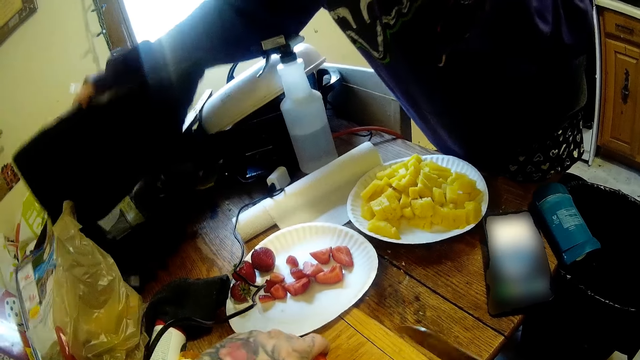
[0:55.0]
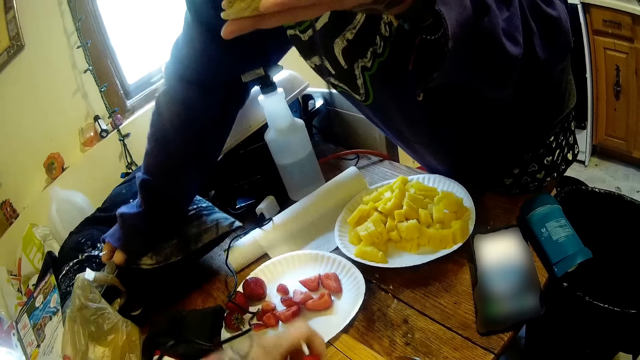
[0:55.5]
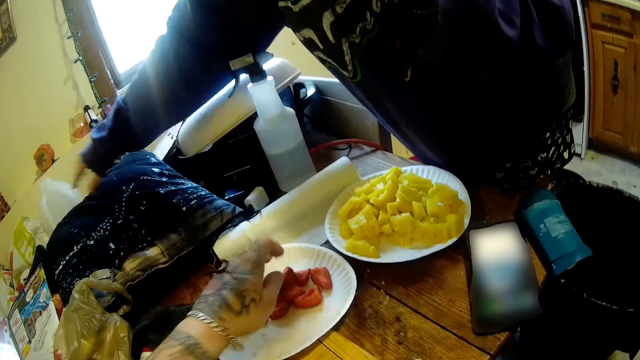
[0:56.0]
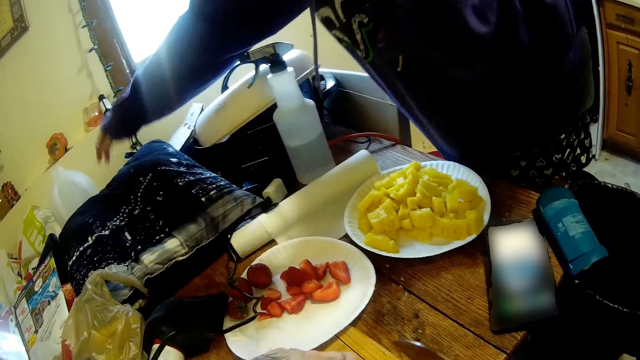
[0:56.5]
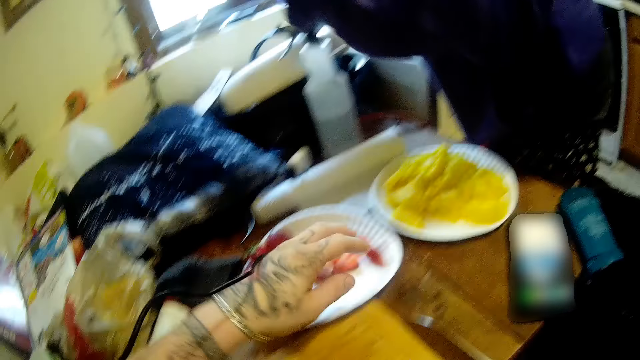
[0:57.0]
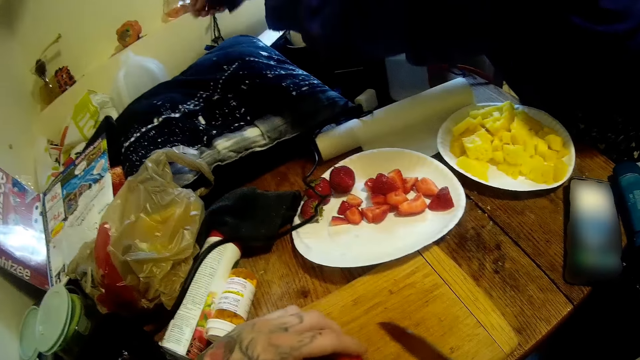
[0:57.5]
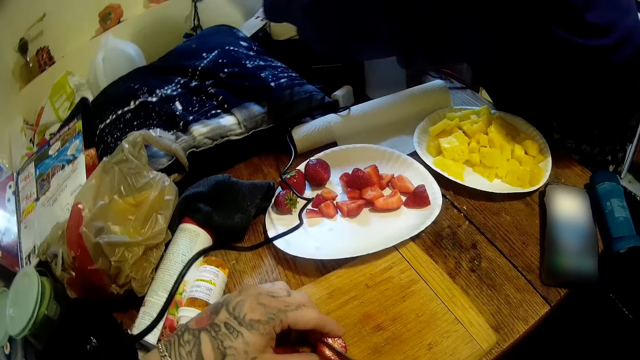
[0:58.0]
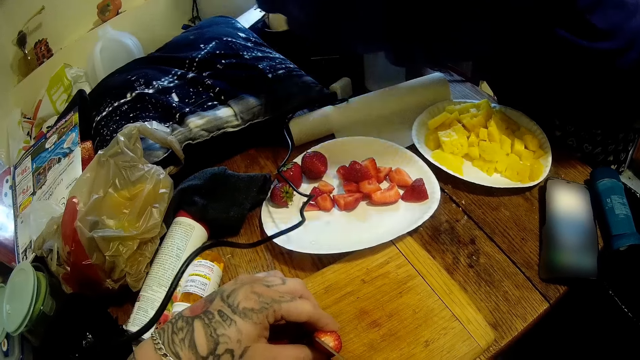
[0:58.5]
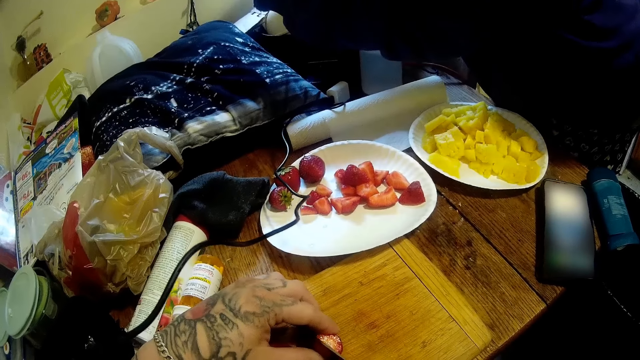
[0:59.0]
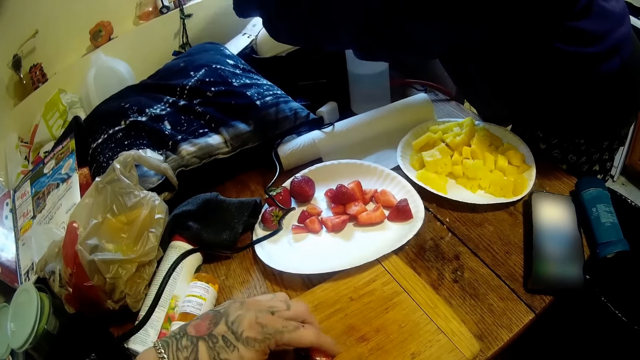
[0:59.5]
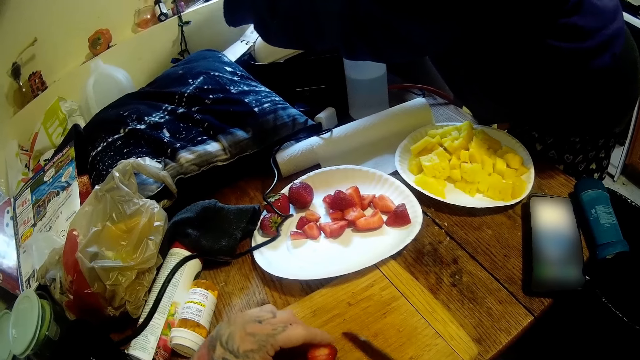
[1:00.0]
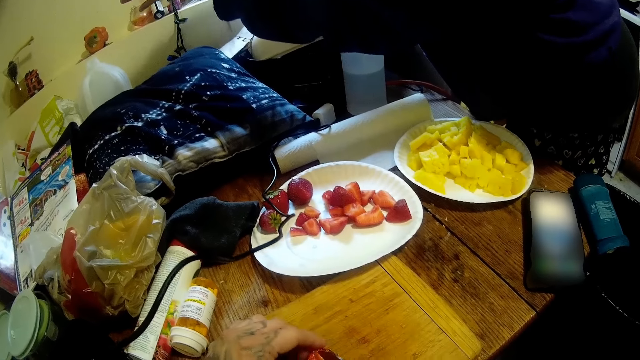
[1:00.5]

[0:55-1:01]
The woman aligns the cushion. The camera wearer places berries in the plate.

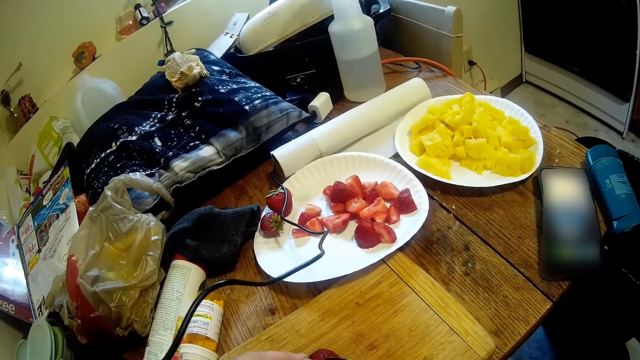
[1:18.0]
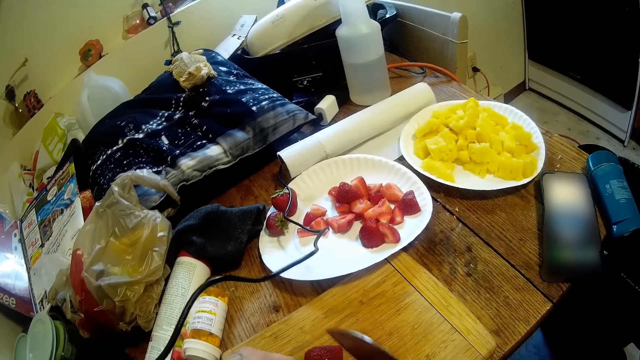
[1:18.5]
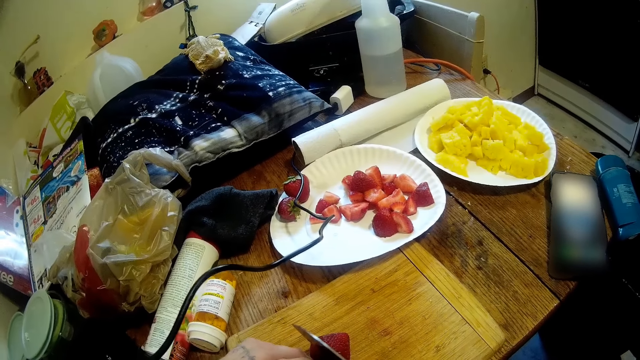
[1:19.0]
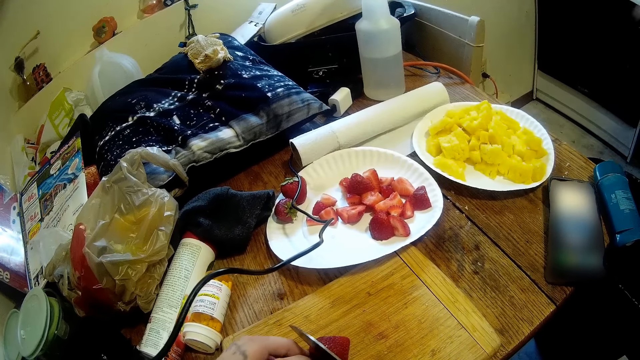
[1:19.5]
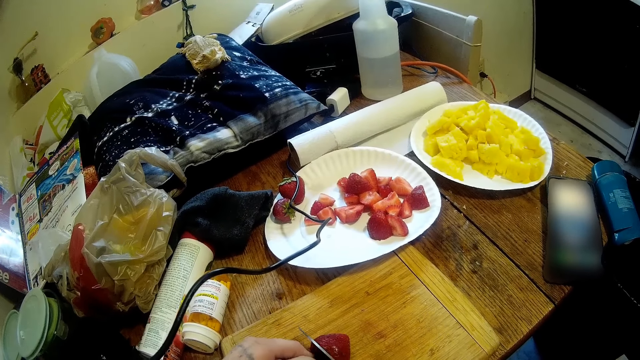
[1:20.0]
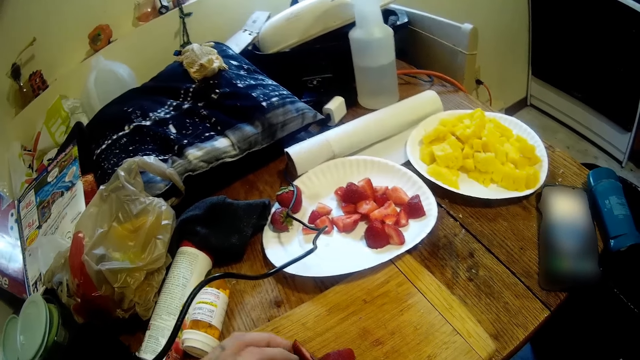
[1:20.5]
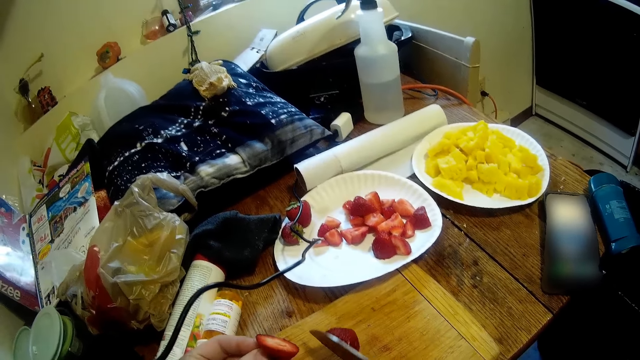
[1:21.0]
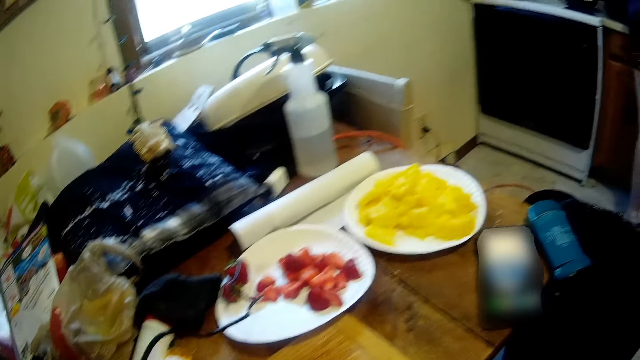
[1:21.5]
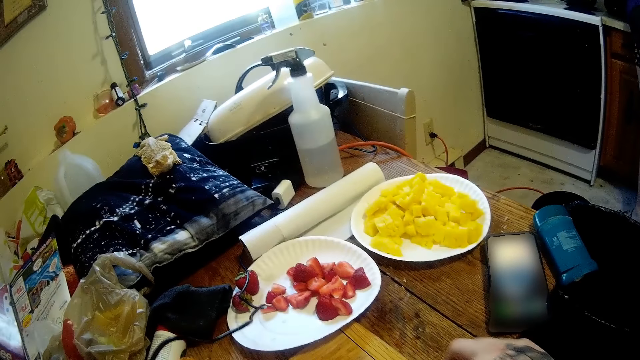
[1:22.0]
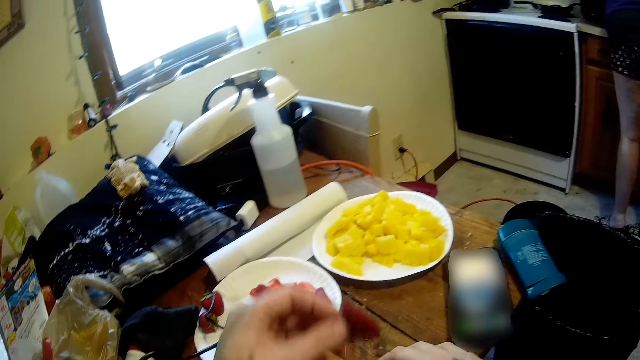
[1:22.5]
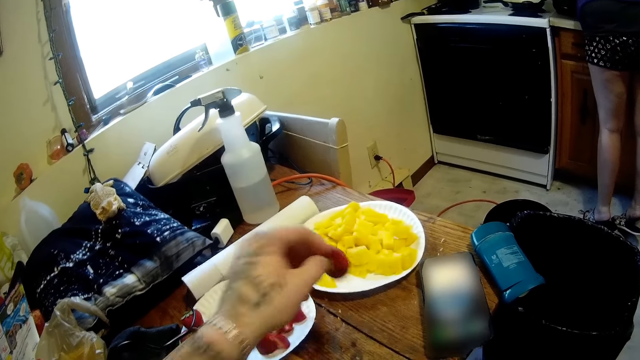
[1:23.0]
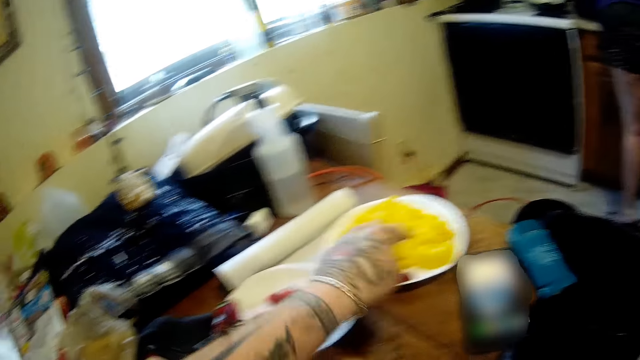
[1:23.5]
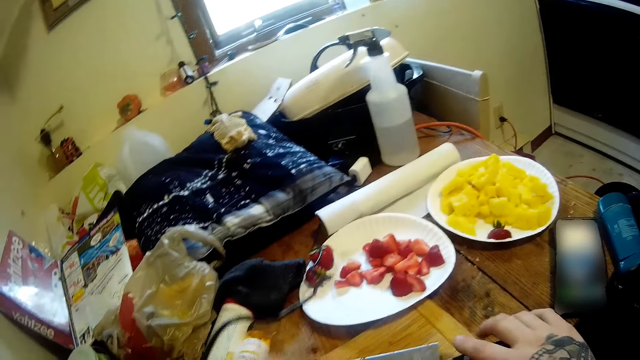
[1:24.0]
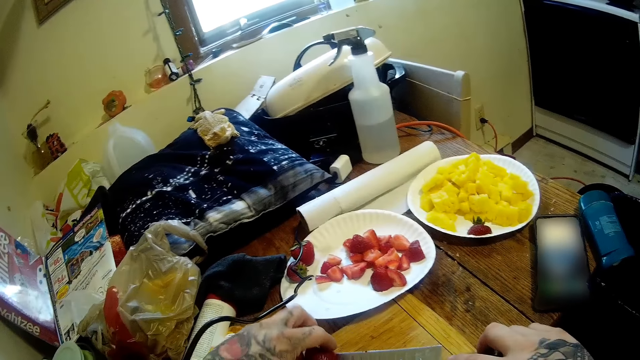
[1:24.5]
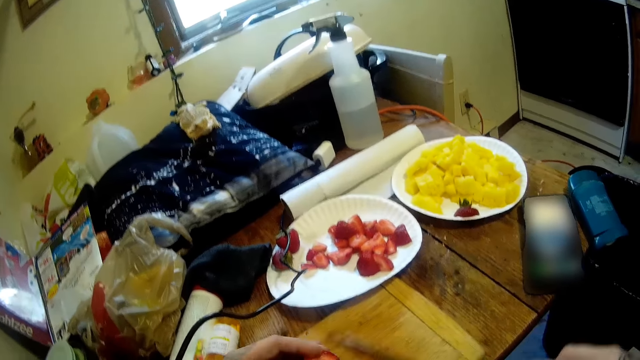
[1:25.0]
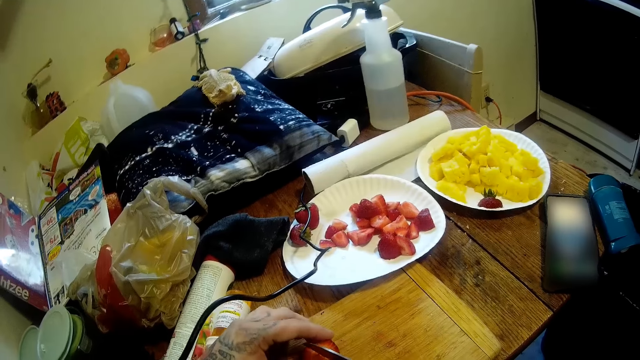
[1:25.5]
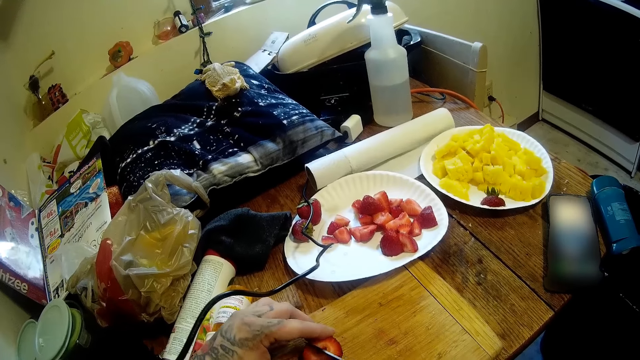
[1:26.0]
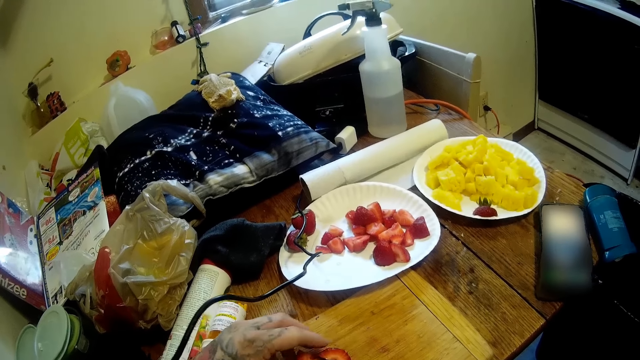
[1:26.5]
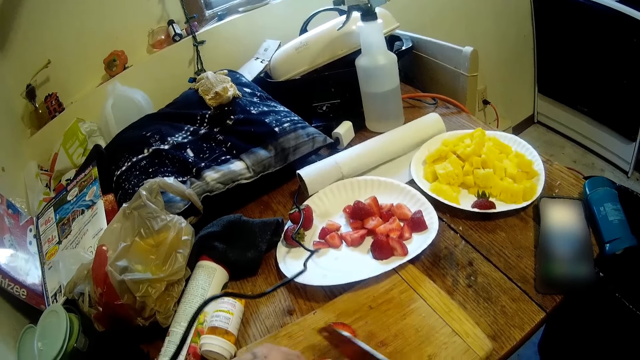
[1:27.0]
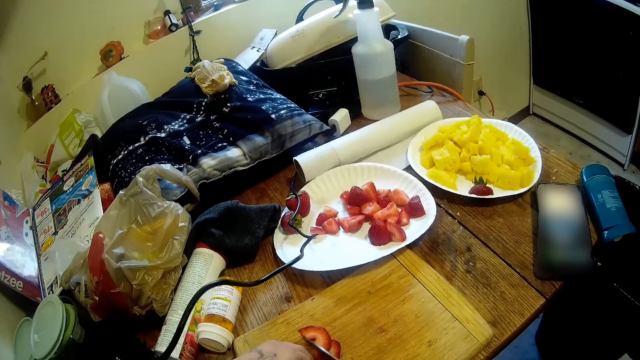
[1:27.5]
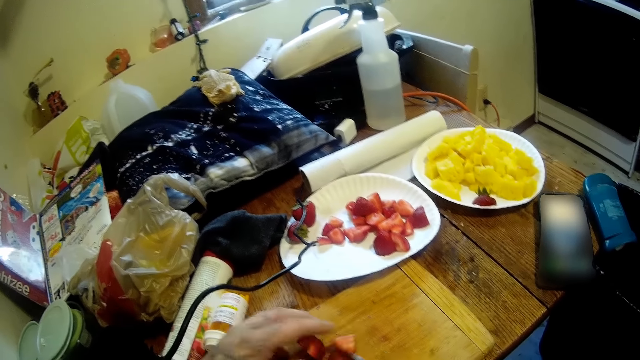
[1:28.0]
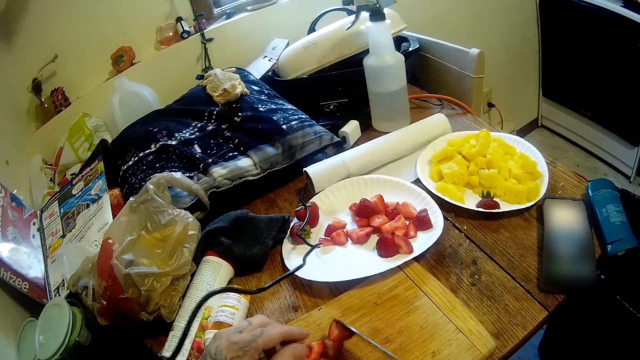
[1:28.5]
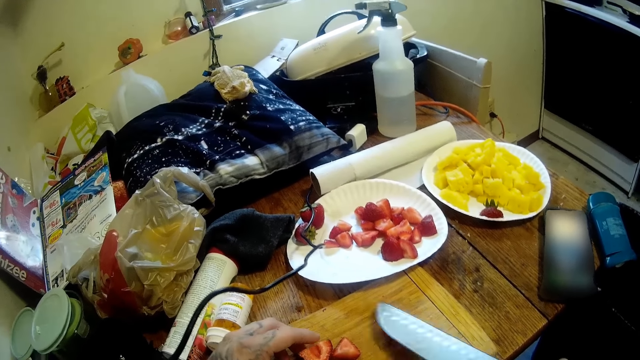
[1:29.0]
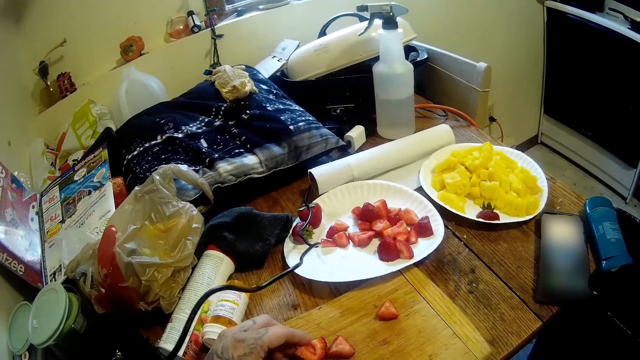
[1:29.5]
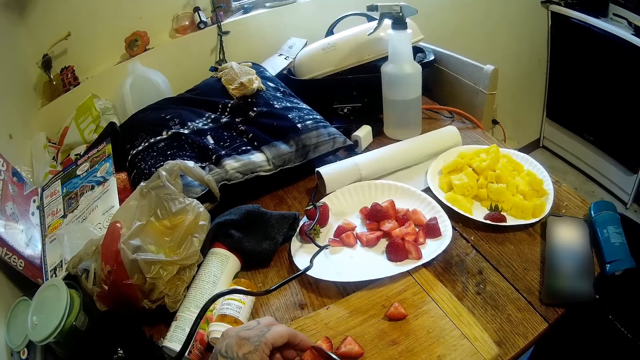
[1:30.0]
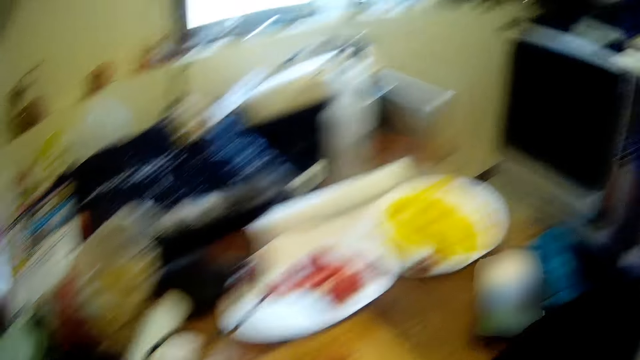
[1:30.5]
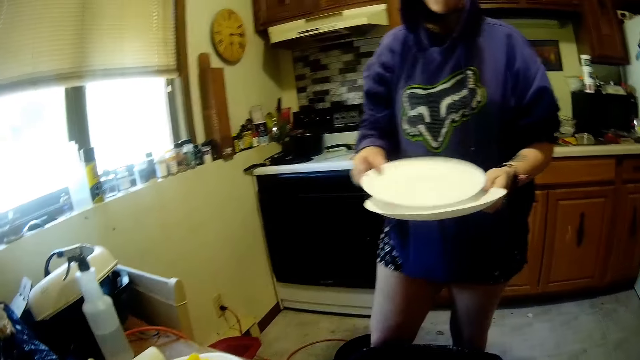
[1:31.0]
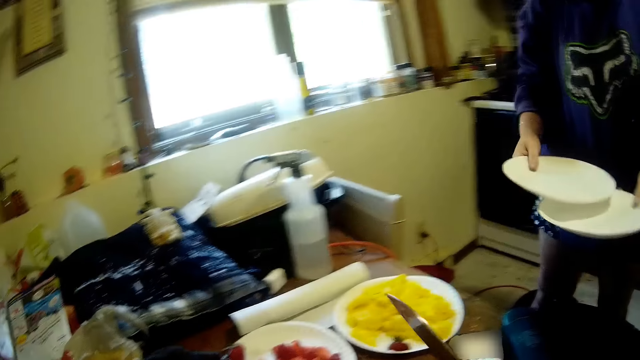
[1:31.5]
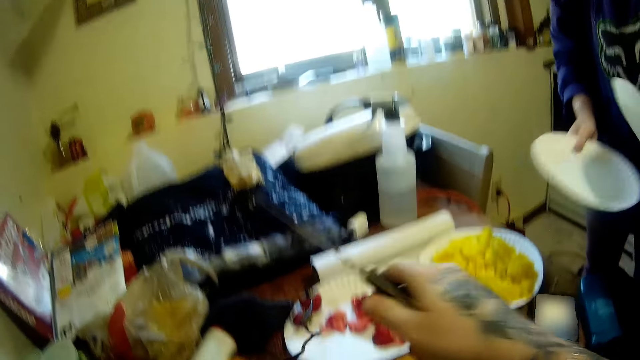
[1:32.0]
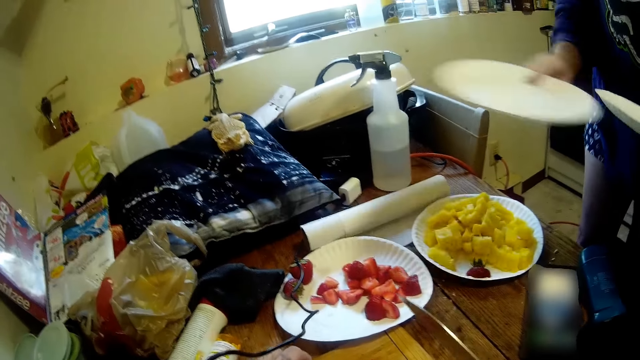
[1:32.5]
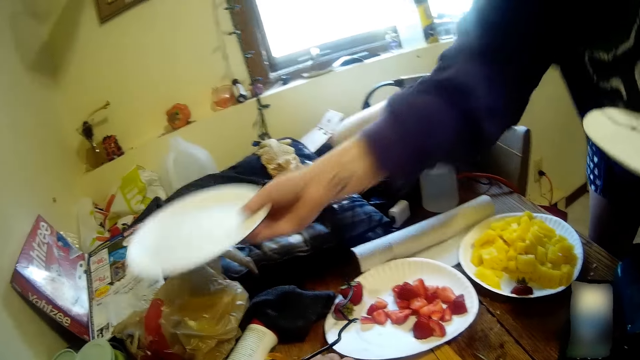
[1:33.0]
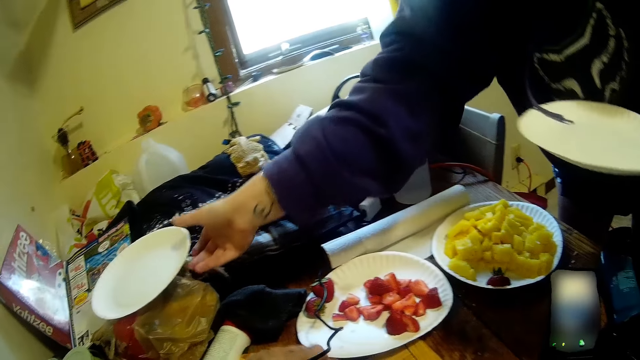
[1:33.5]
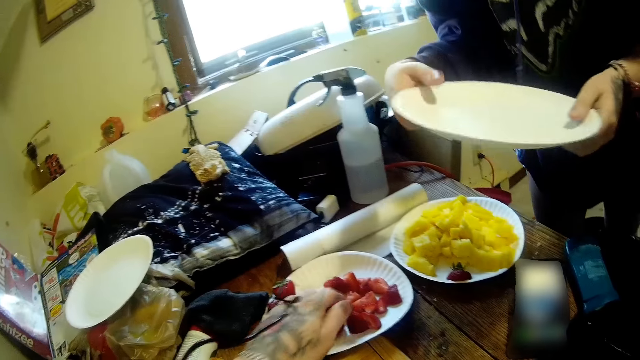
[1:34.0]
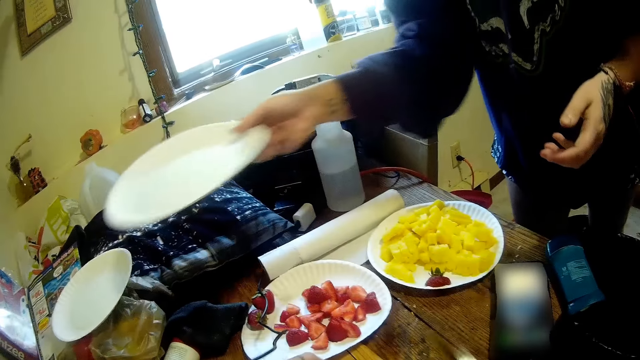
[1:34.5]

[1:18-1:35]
The camera wearer cuts berries into pieces. They place the berries in a plate. They cut the berries into pieces. The woman puts two plates on the table with her right hand.
